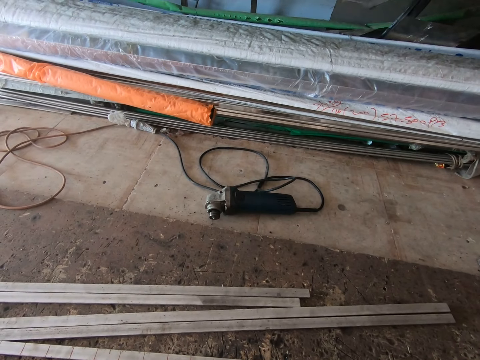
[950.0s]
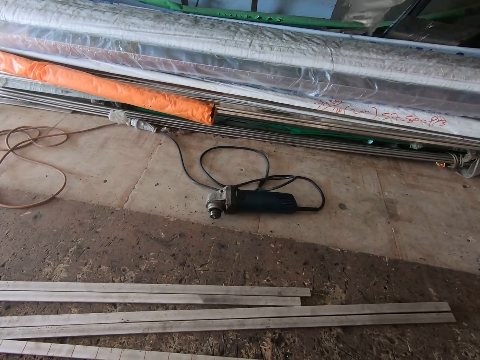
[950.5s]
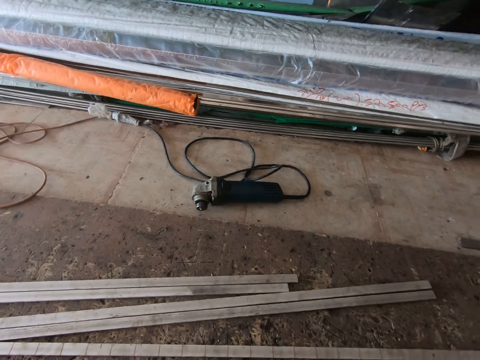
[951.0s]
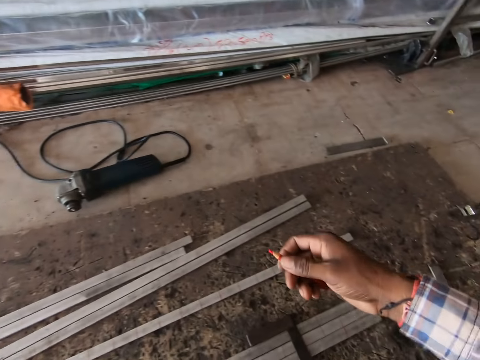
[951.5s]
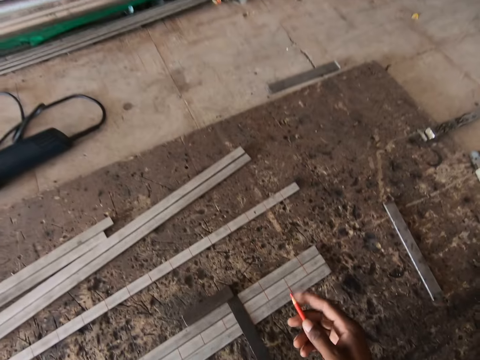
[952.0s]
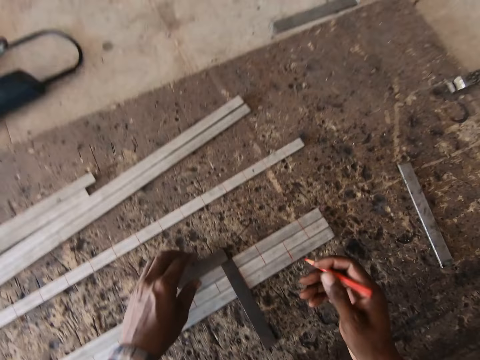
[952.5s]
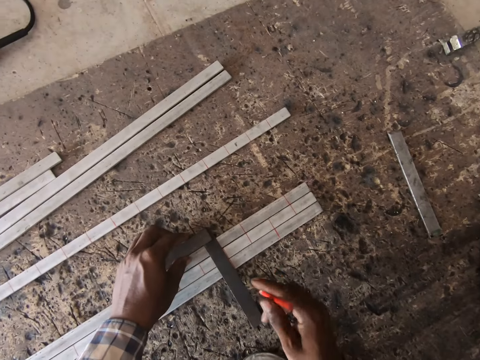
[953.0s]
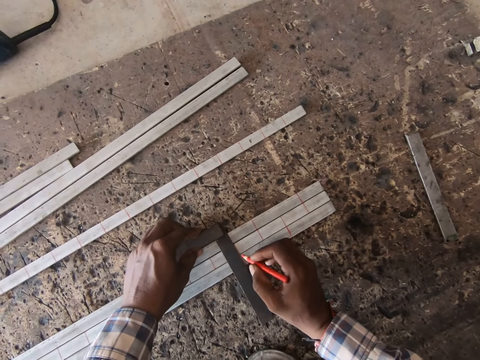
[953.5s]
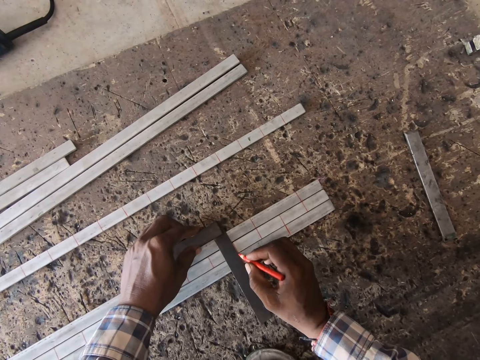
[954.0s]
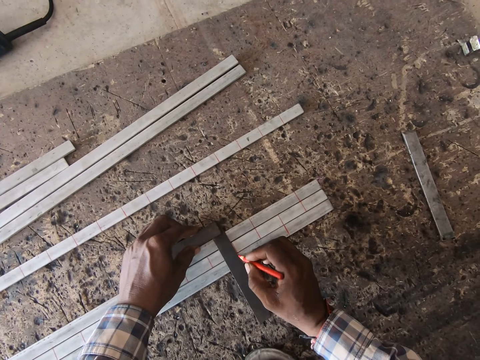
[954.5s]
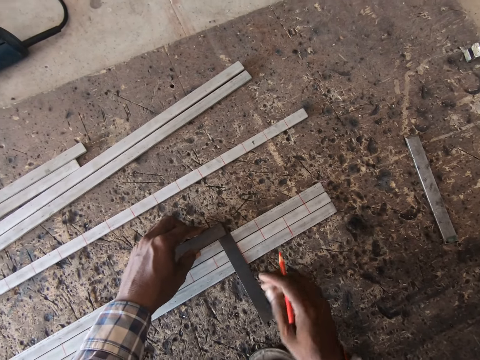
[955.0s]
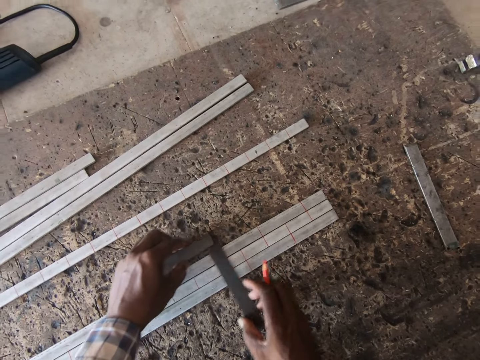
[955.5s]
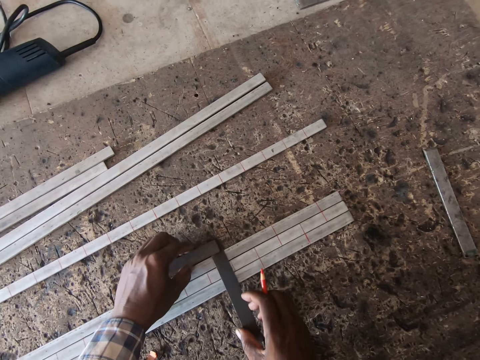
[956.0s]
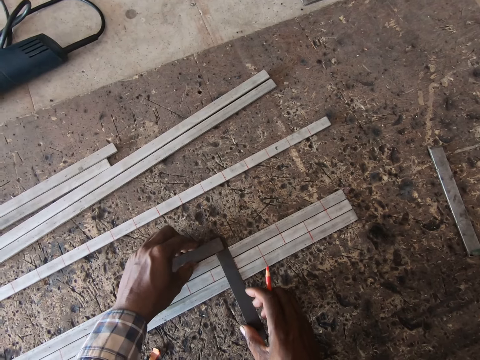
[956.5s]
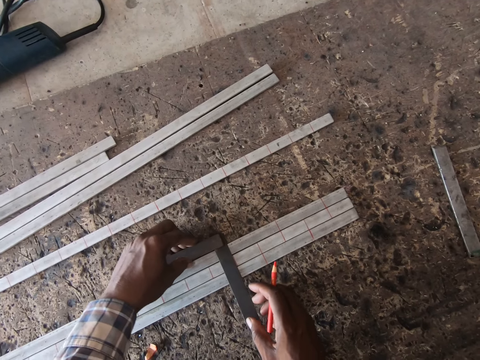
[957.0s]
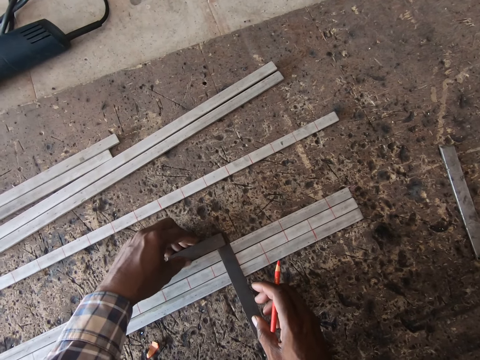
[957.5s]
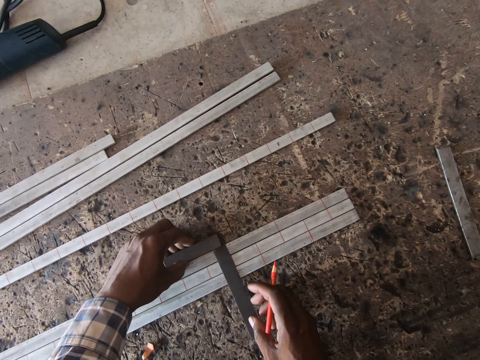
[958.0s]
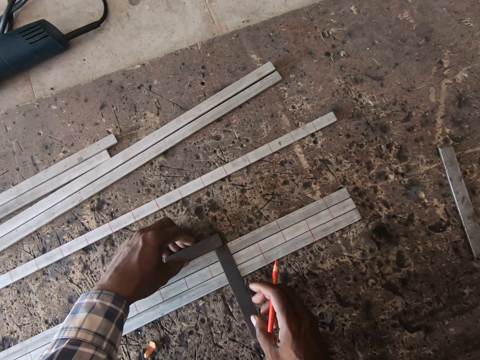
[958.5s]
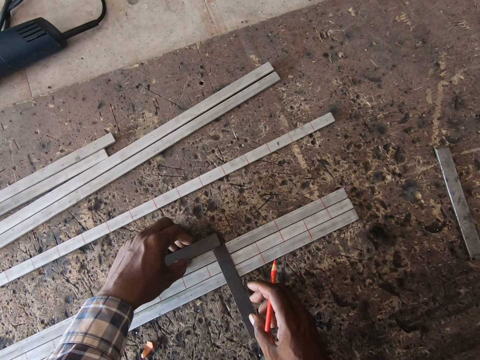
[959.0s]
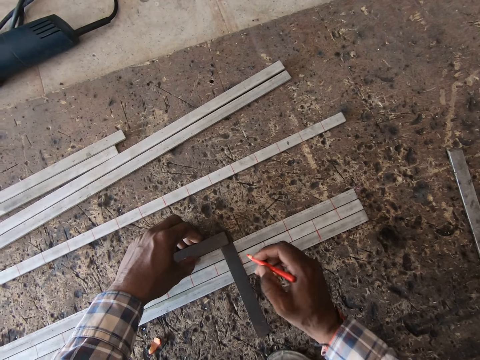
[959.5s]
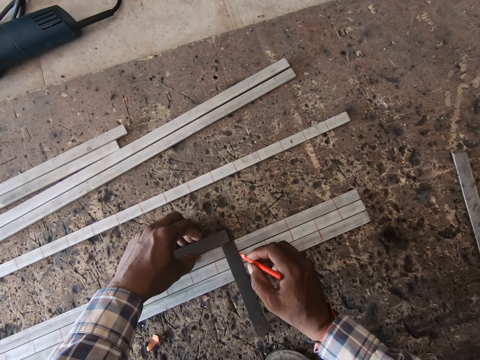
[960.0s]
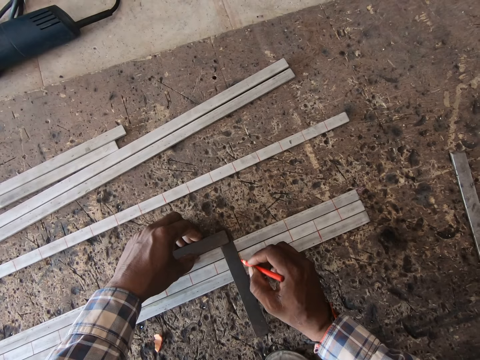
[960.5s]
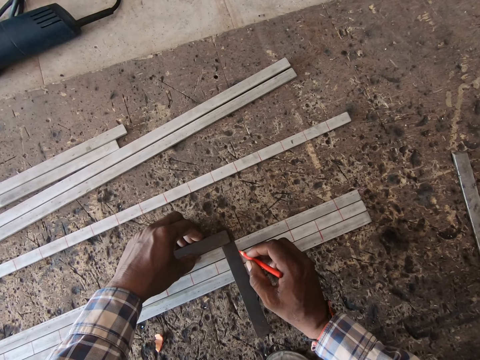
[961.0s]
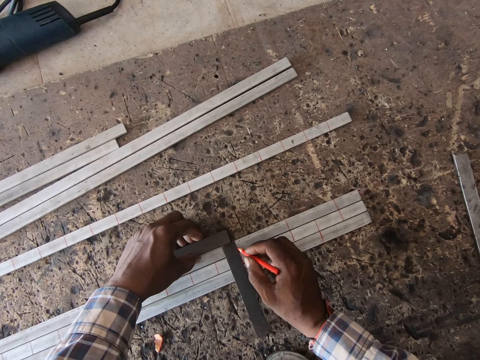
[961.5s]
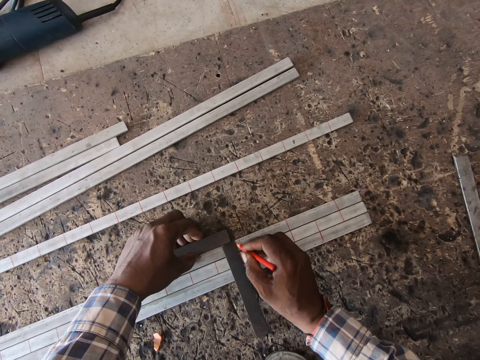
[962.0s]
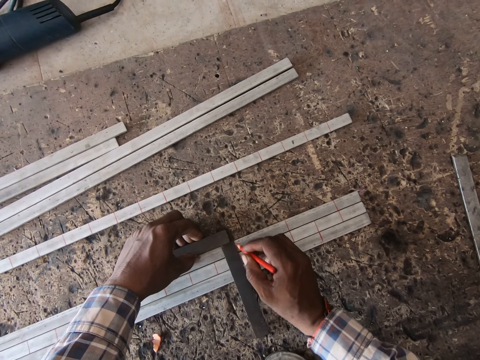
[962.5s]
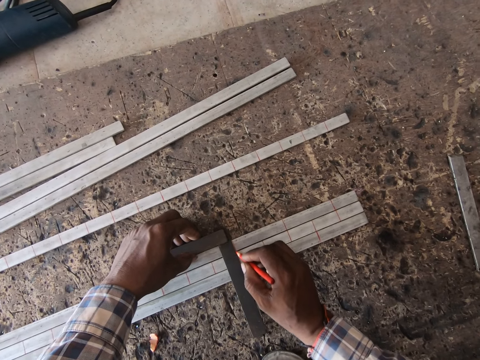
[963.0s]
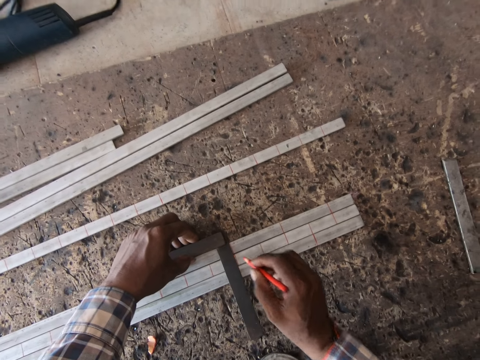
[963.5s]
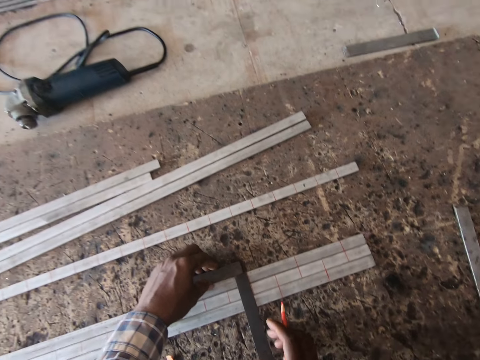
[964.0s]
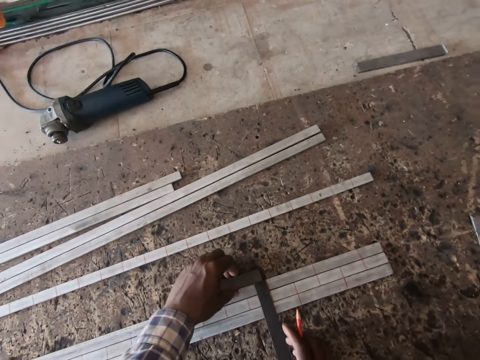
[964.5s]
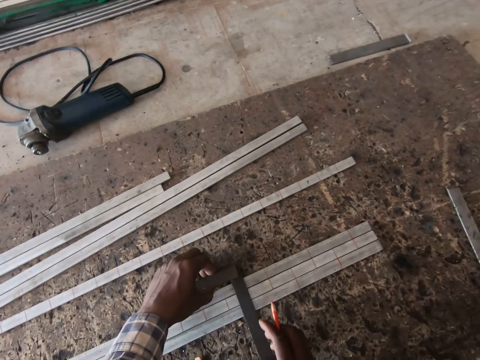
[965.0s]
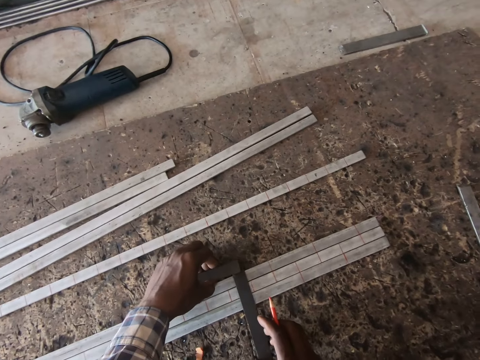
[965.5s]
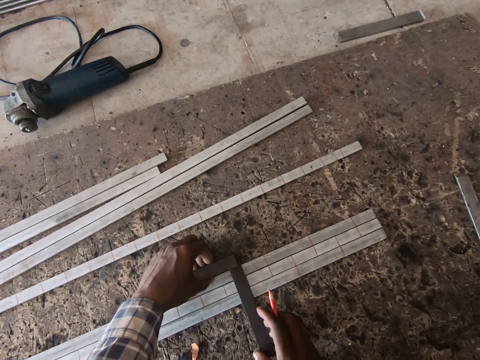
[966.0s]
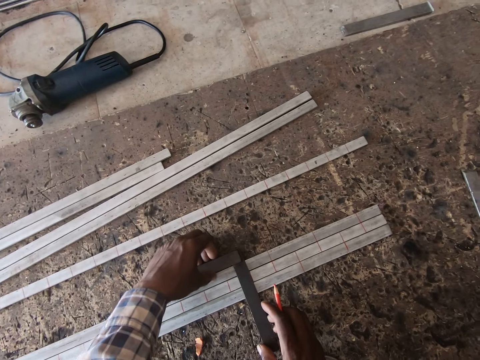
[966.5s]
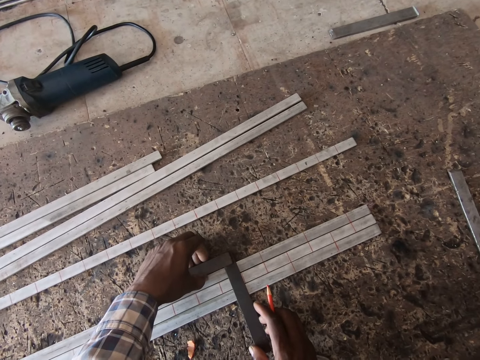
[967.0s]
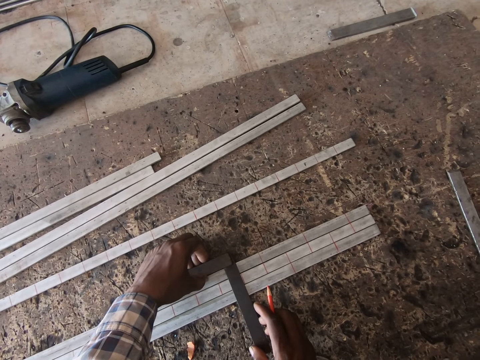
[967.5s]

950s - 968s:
The camera wearer holds the meter rule on the iron rods on the floor with his left hand. He marks the iron rods on the floor with the marker in his right hand. He moves the meter rule on the iron rods on the floor with his hands. He marks the iron rods on the floor with the marker in his right hand. He moves the meter rule on the iron rods on the floor with his hands.

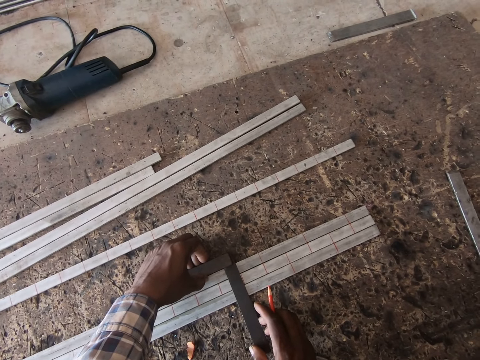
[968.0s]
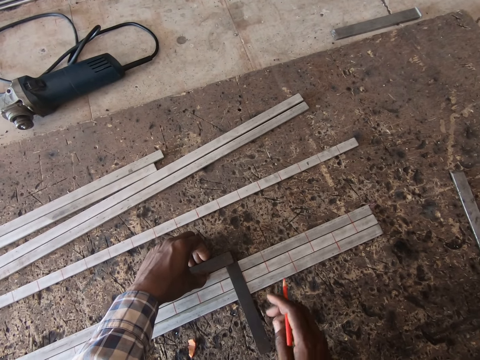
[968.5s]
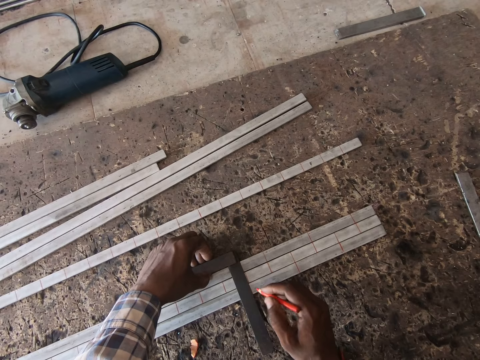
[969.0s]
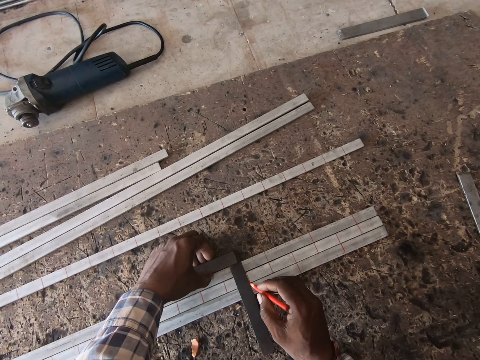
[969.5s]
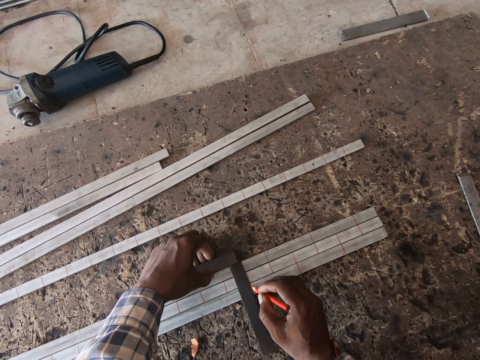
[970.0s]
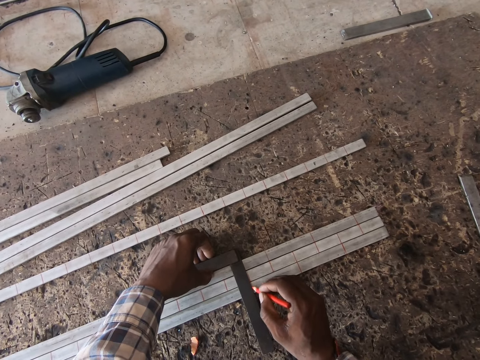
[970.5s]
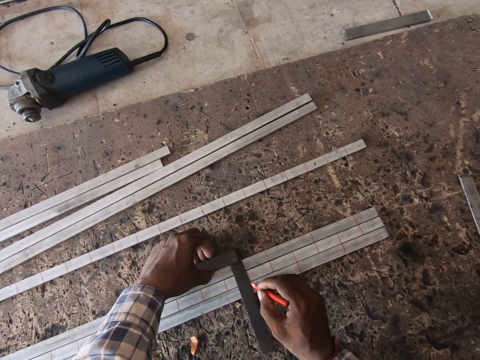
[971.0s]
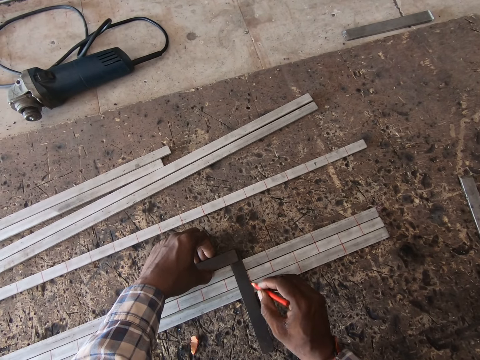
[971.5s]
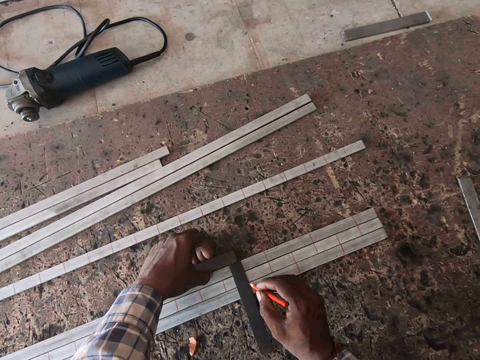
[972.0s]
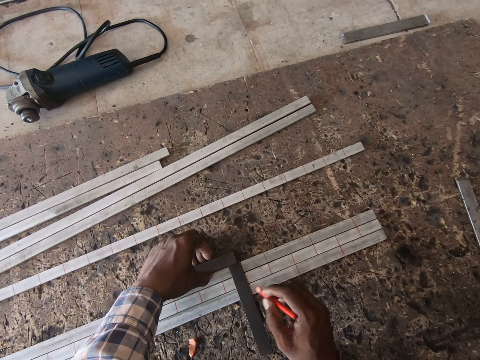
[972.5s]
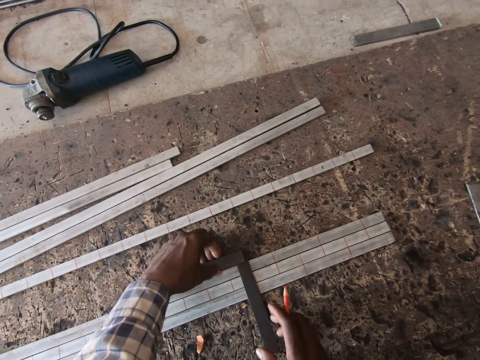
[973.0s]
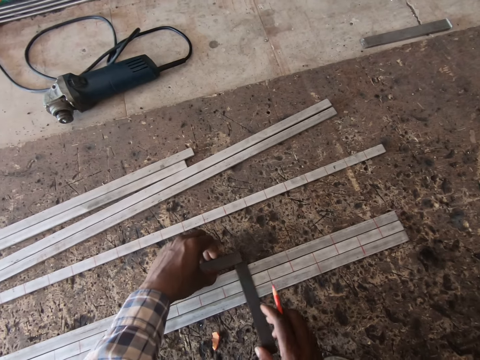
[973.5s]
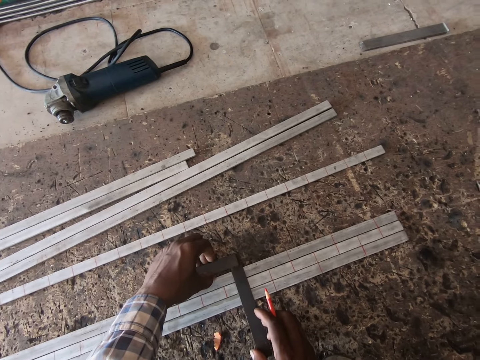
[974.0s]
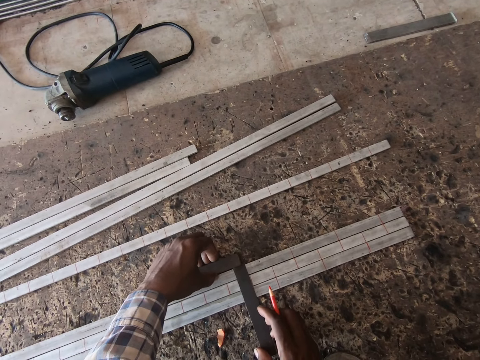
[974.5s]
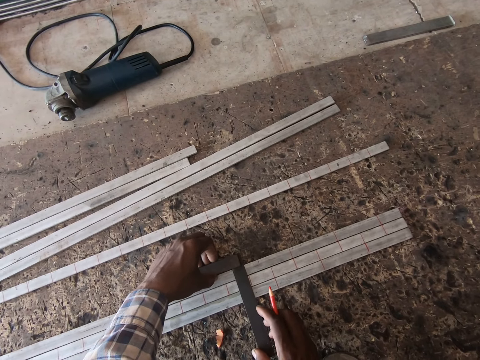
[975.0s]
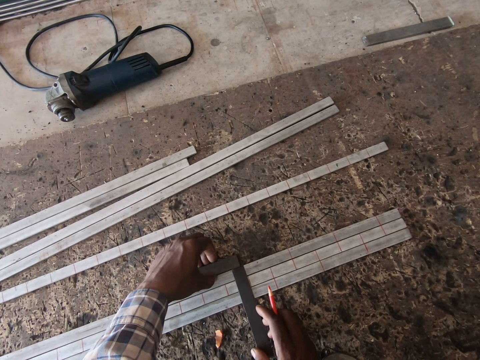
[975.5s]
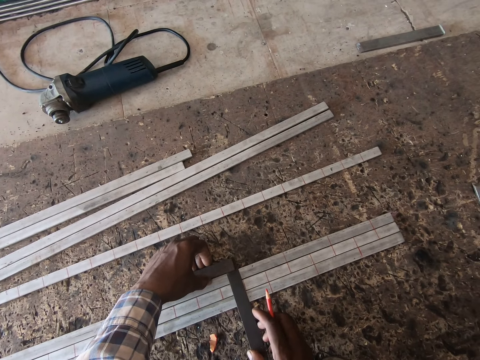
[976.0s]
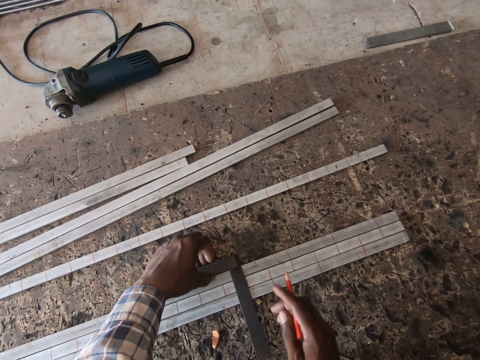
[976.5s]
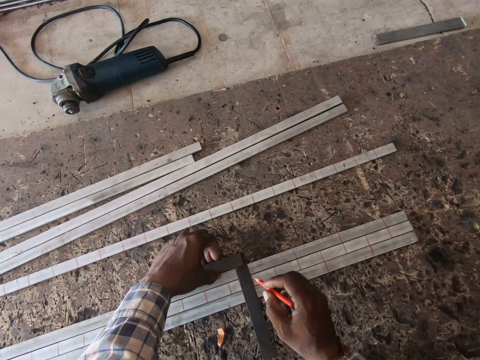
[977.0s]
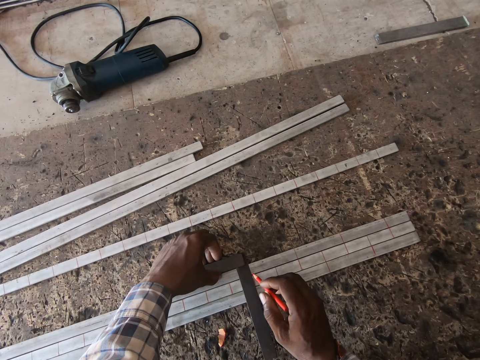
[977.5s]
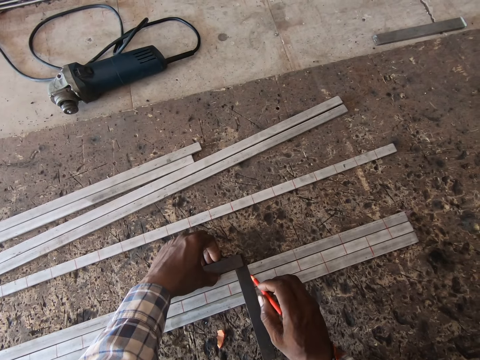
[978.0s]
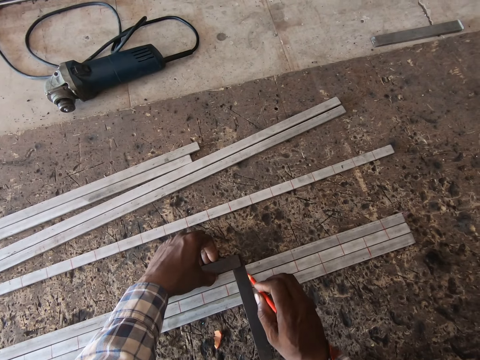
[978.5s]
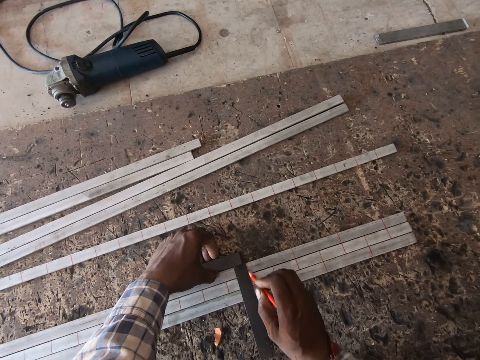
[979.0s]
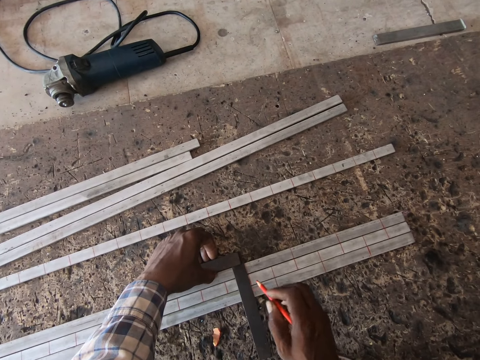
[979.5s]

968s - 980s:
The camera wearer marks the iron rods on the floor with the marker in his right hand. He moves the meter rule on the iron rods on the floor with his hands. He marks the iron rods on the floor with the marker in his right hand.
